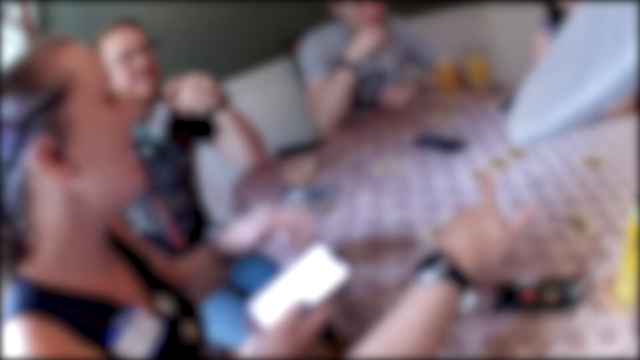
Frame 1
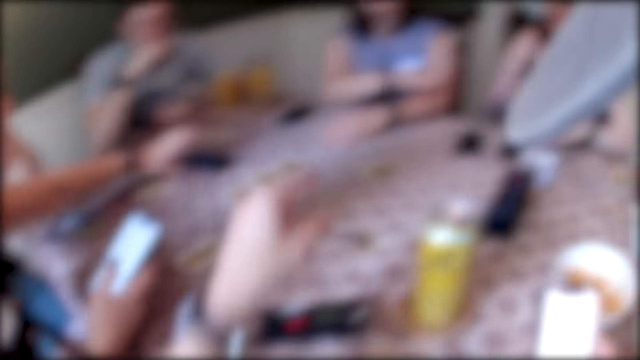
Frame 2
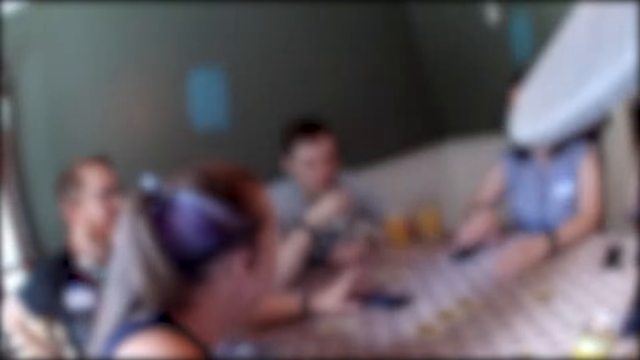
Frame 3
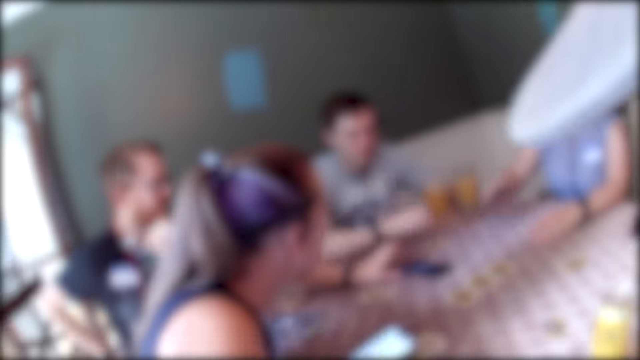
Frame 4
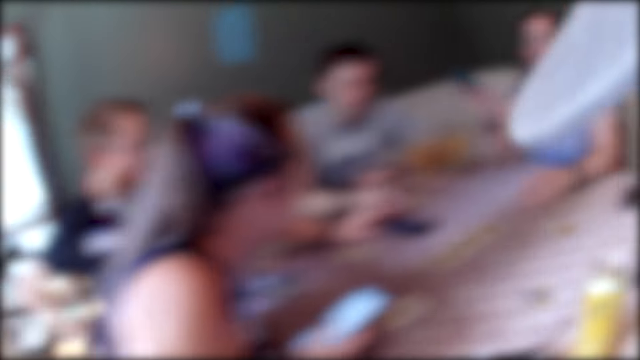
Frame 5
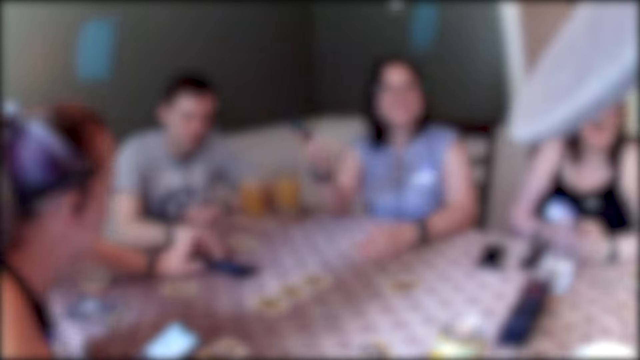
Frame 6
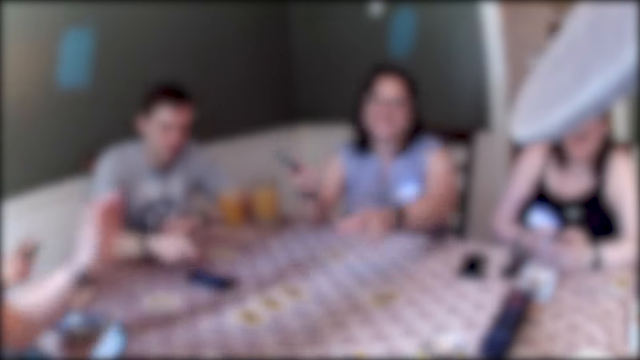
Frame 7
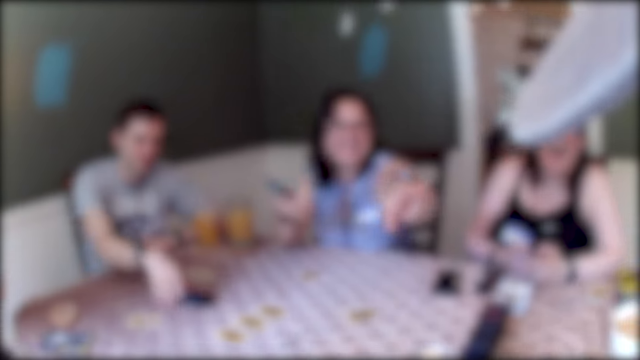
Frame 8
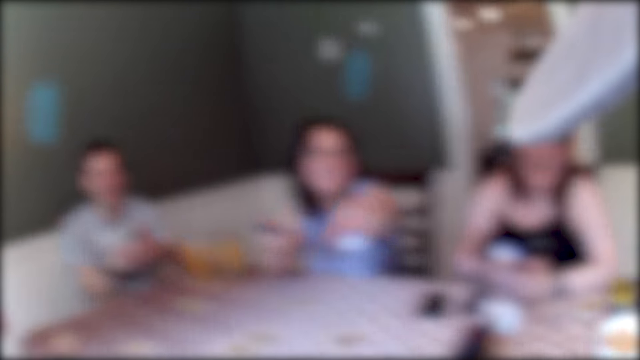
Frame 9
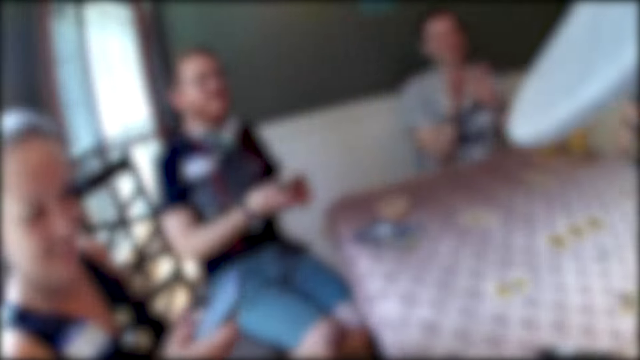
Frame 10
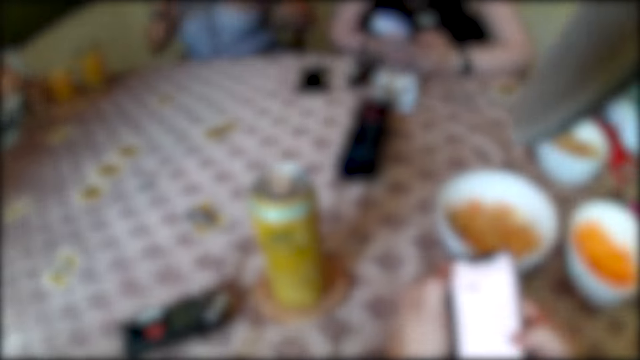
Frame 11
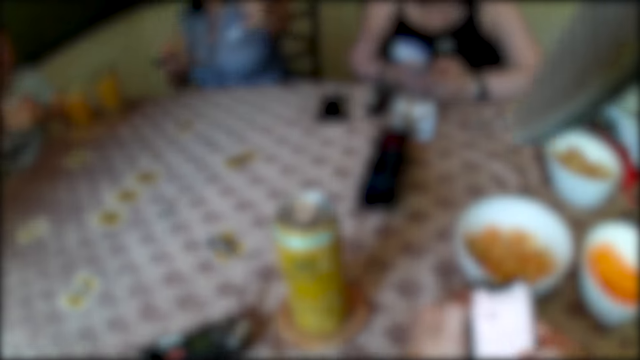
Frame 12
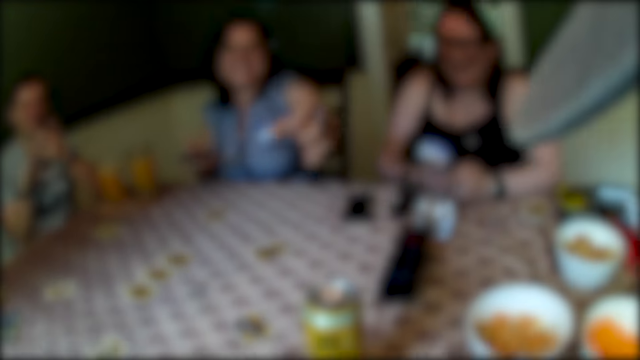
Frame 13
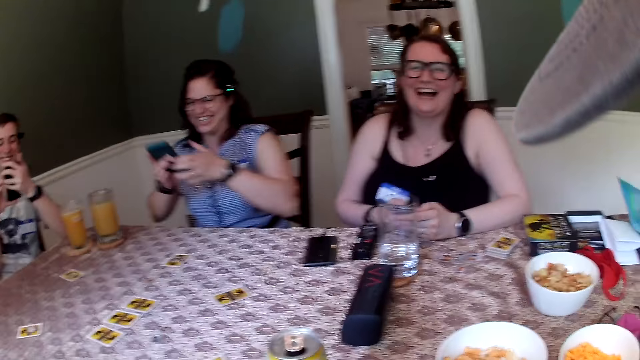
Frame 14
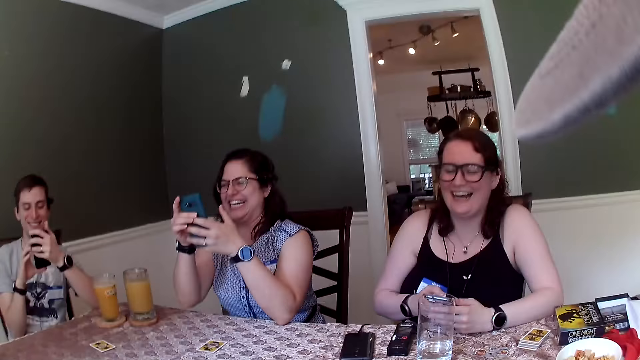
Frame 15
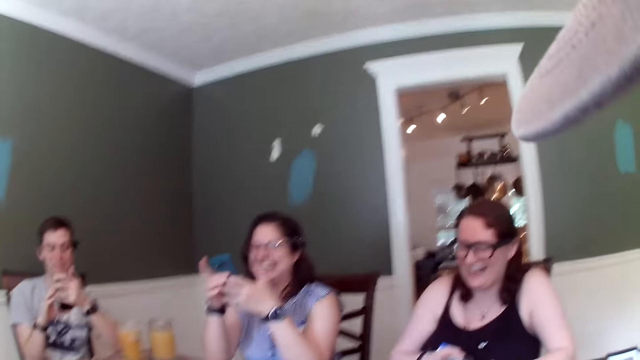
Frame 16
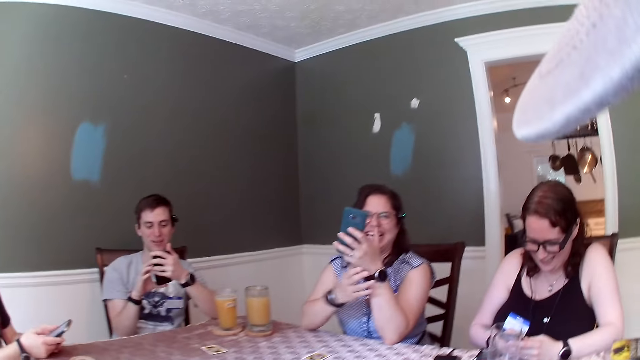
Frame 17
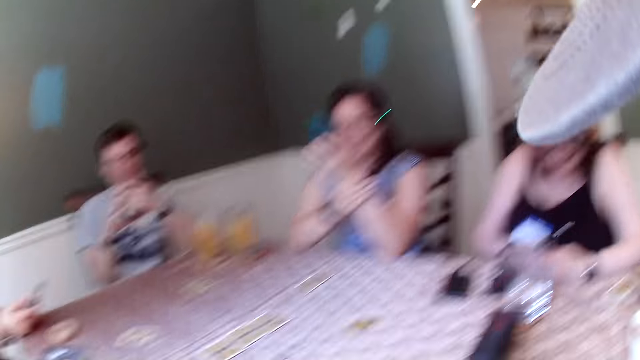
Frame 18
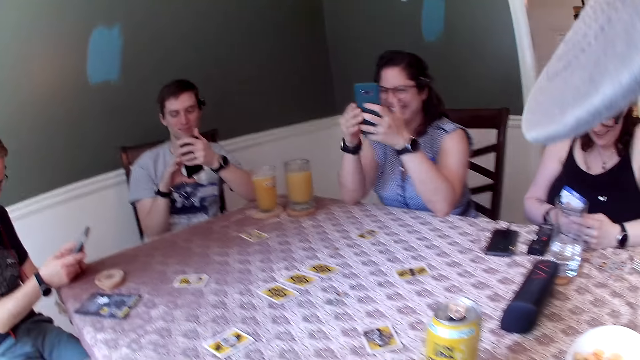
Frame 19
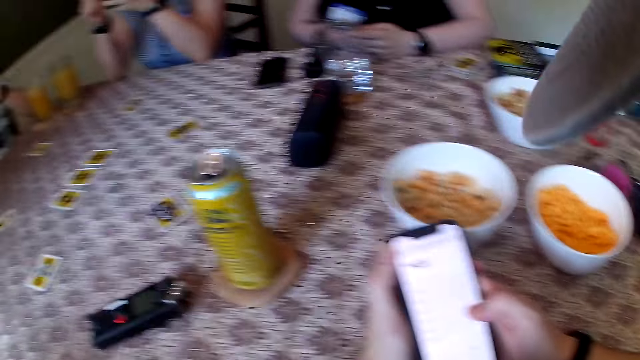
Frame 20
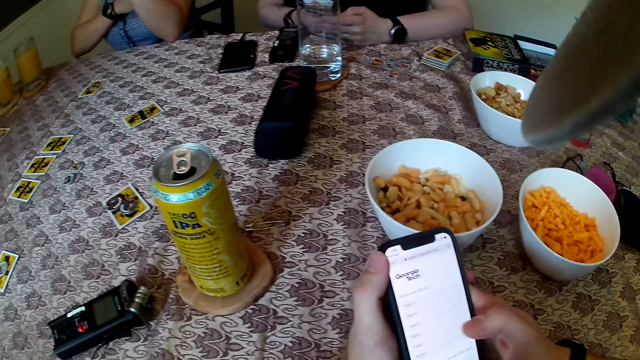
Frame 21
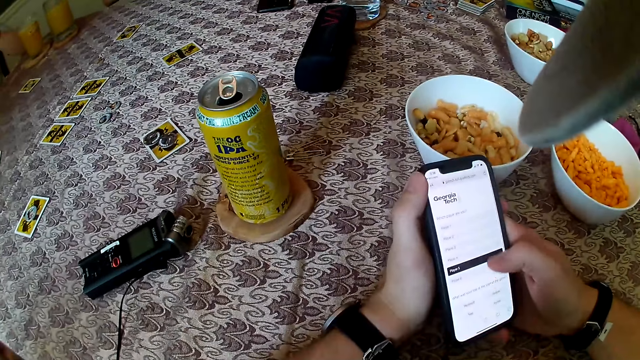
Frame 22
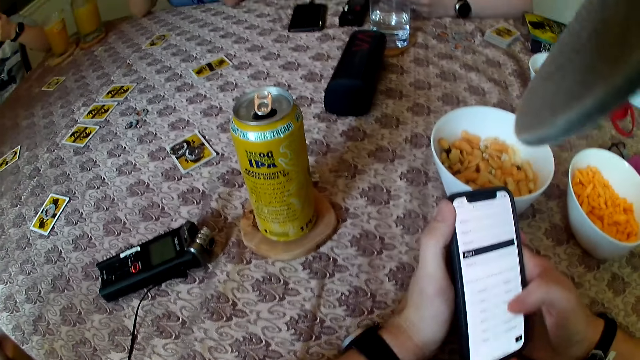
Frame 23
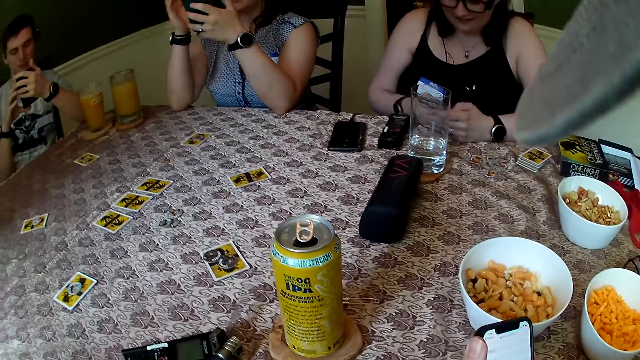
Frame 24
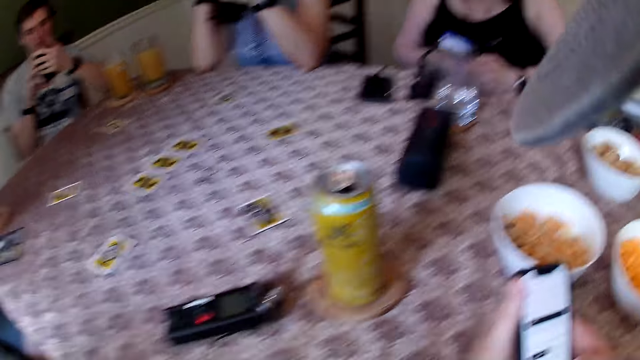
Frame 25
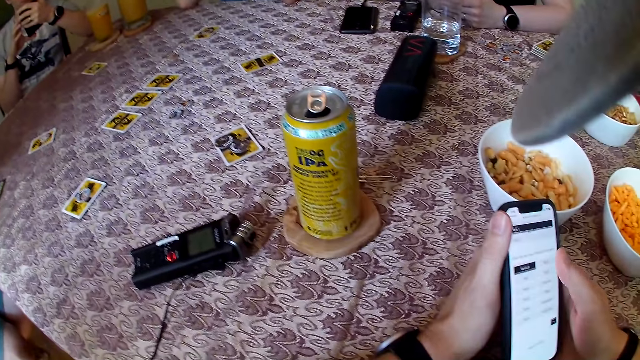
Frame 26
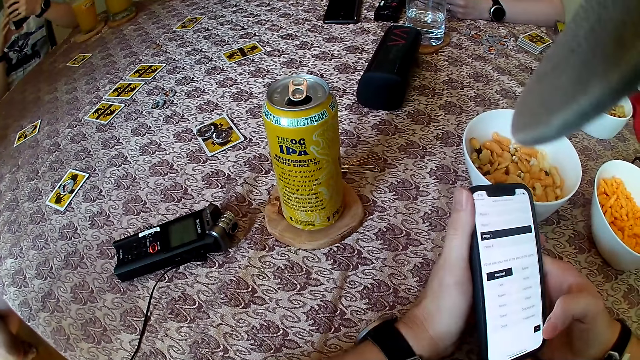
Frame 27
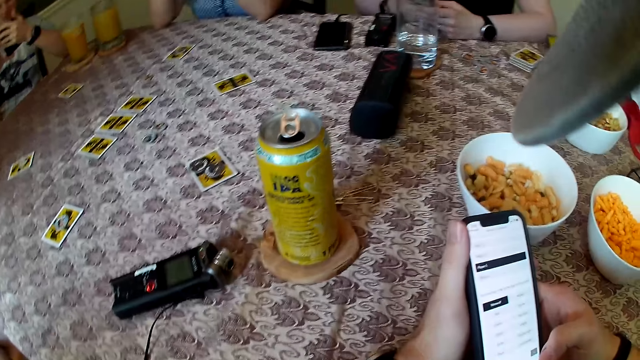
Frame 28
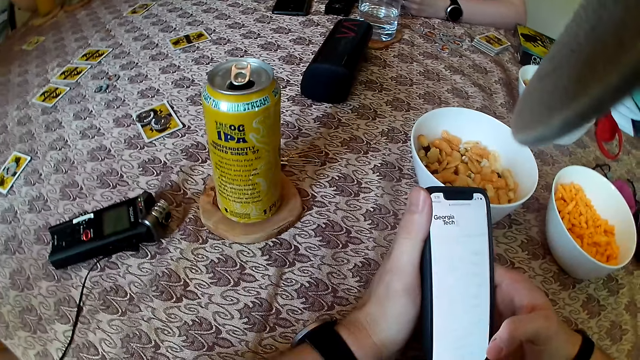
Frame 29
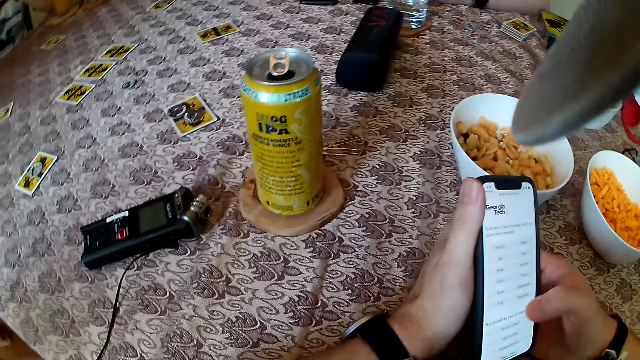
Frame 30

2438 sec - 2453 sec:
A woman operates on the phone with both hands. She holds the phone with her right hand and places her left hand on the dining table. Another woman picks the phone from the dining table with her right hand. The second woman points at the camera wearer. A man picks the phone from the dining table with his right hand. A third woman dialogues with the camera wearer. The first woman operates on the phone with her right hand. The camera wearer looks around. He operates on the phone with both hands. The man operates on the phone with both hands. The second woman operates on the phone with both hands. Another man holds a phone with his right hand. The second woman touches her left wrist with her right hand. The camera wearer operates on his phone with both hands. A fourth woman operates on a phone with both hands. The second woman touches her hair with her right hand.

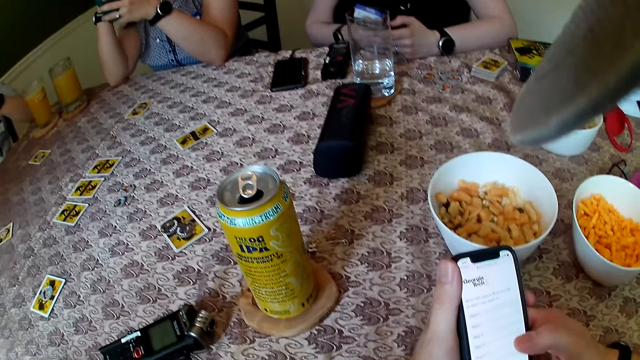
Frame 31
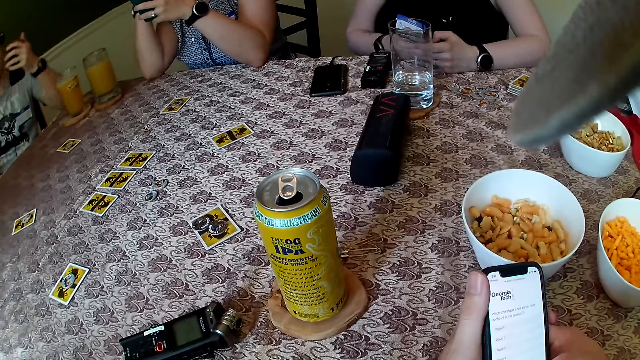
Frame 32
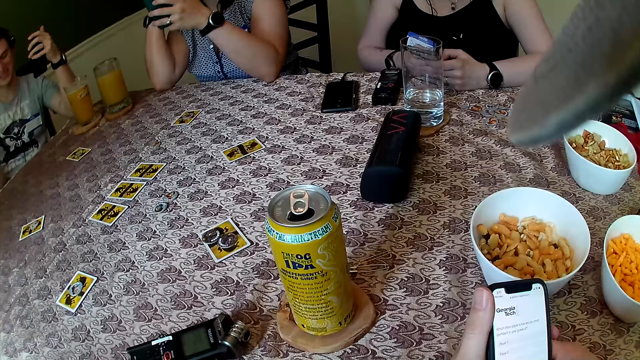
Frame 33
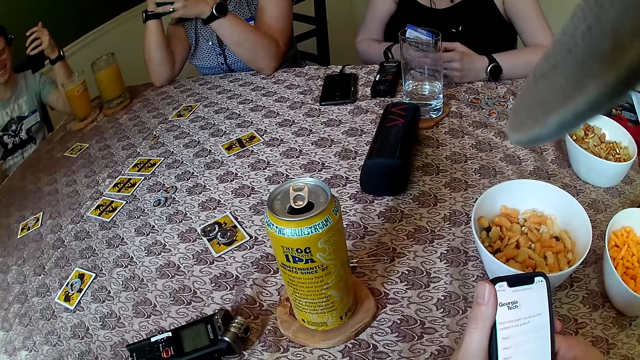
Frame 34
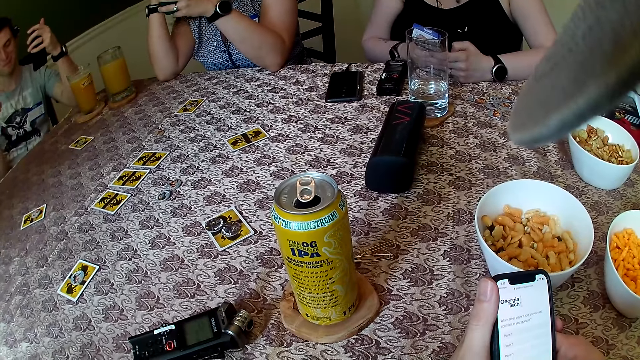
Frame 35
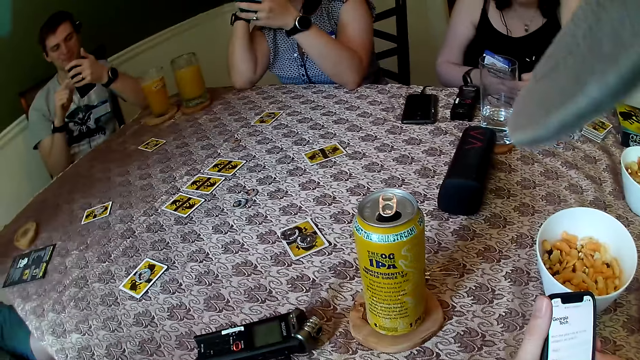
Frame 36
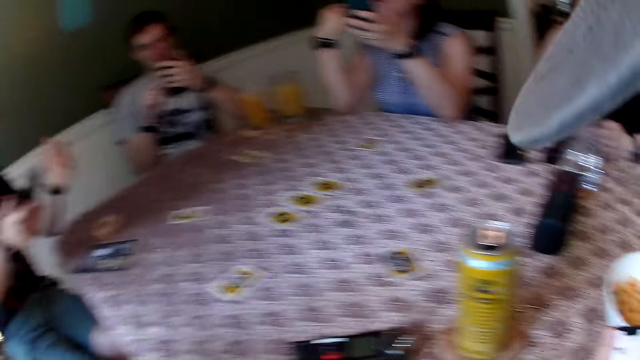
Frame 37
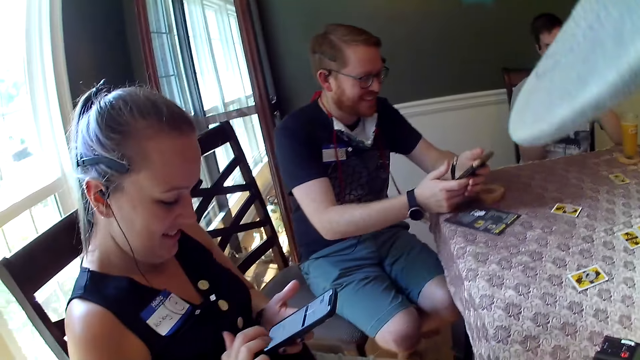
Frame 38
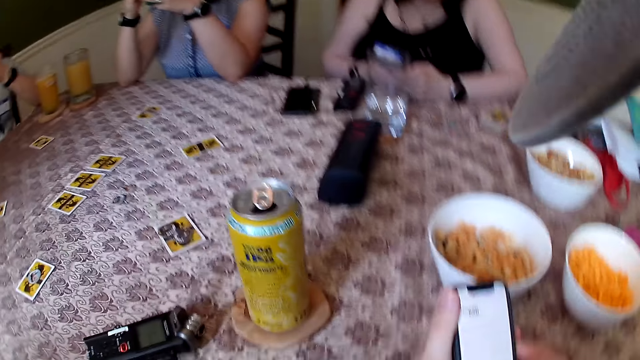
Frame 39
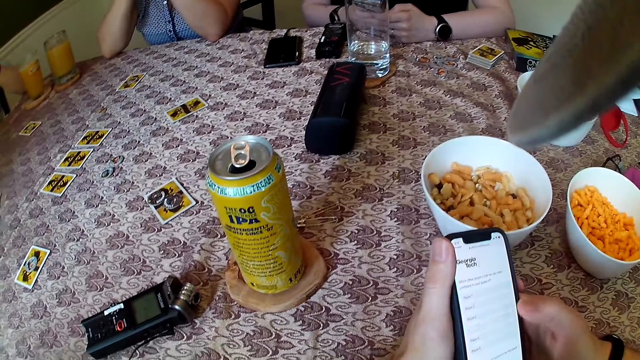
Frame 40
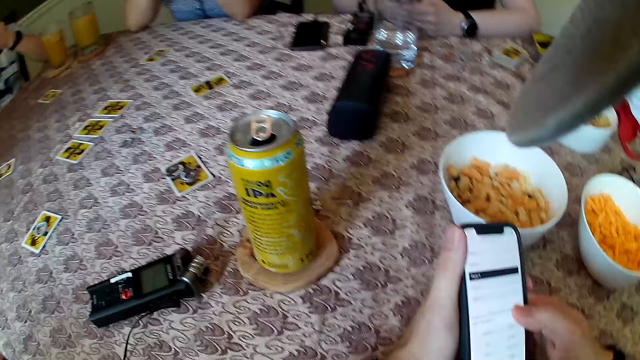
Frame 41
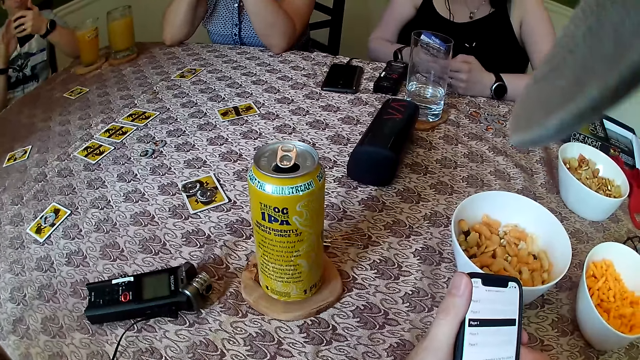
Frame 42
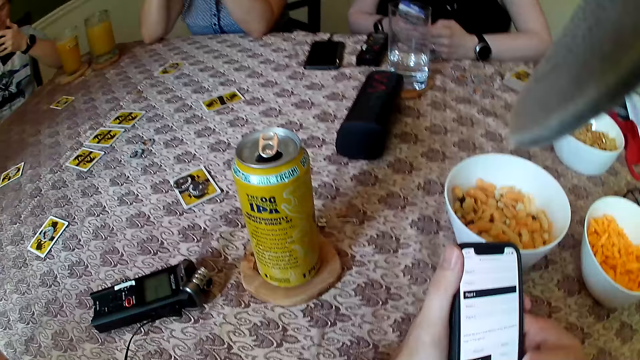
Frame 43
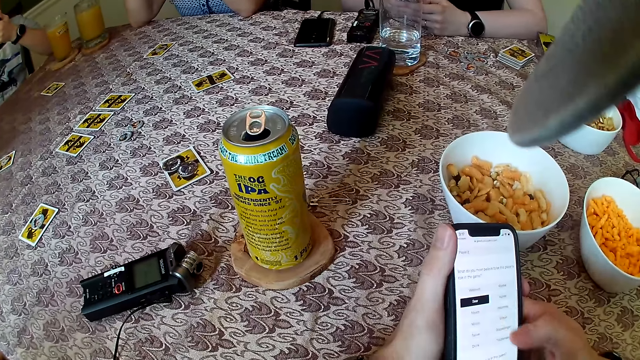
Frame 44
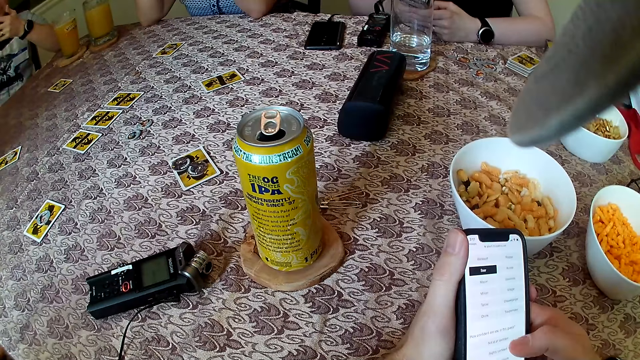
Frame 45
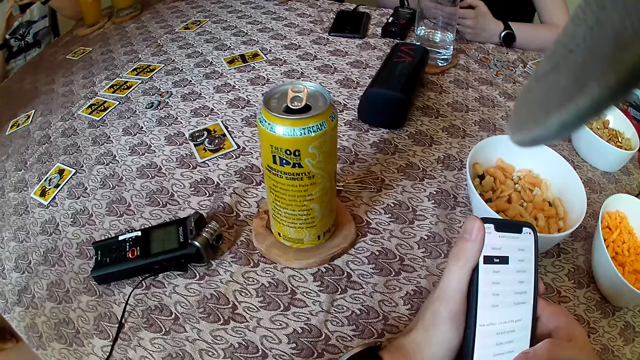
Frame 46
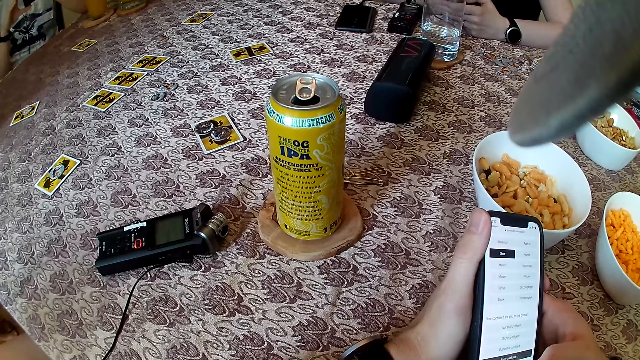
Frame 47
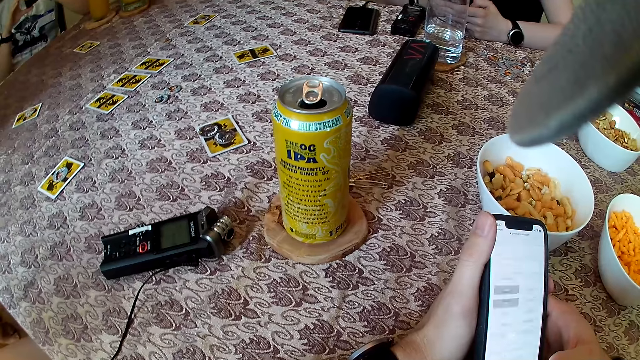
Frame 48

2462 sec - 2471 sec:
The camera wearer looks in his left hand side. He operates his phone.
